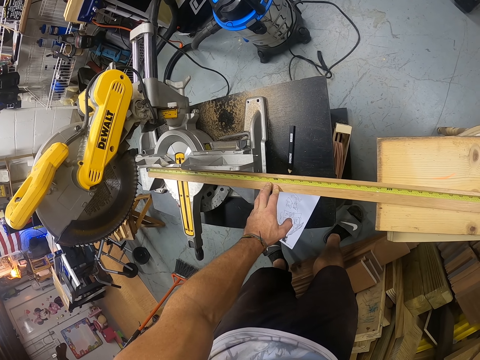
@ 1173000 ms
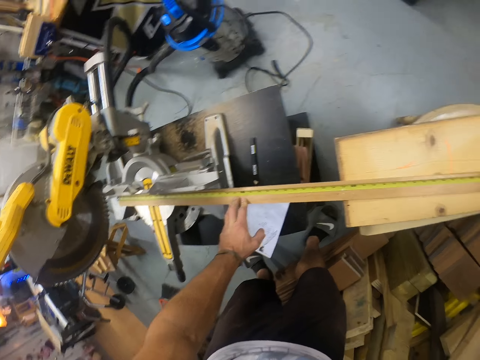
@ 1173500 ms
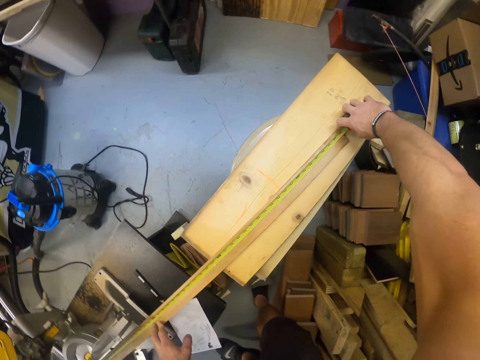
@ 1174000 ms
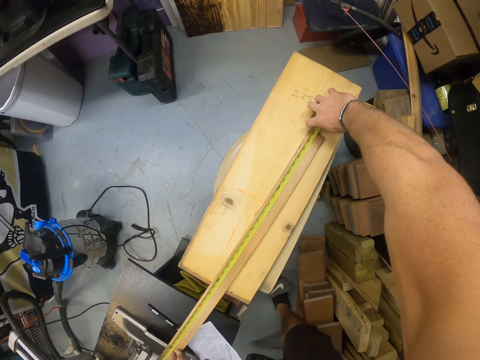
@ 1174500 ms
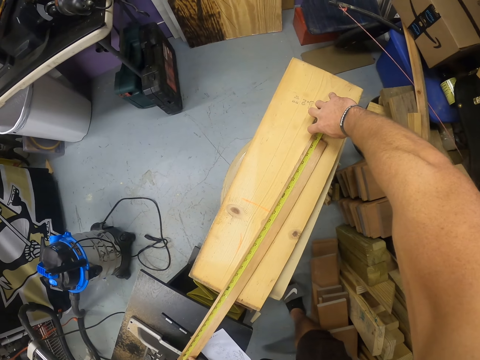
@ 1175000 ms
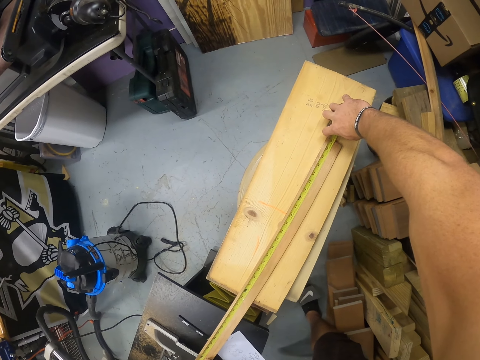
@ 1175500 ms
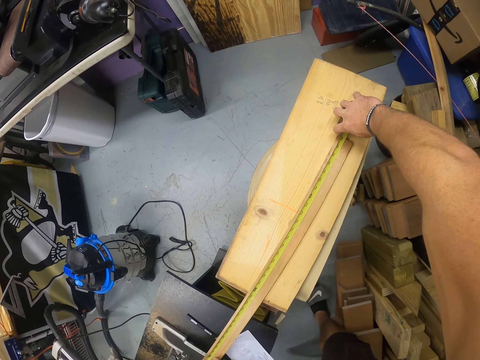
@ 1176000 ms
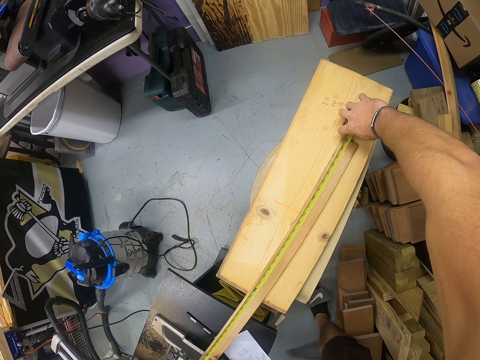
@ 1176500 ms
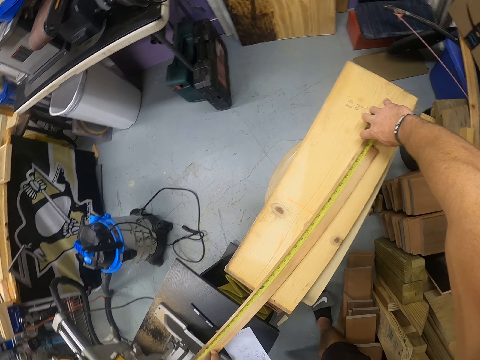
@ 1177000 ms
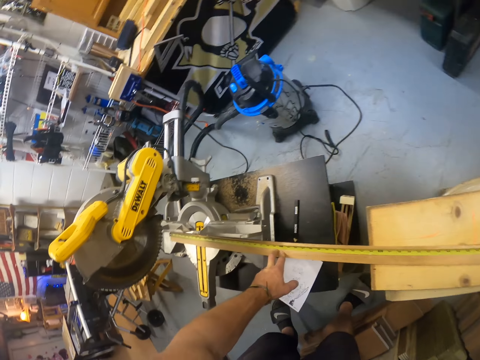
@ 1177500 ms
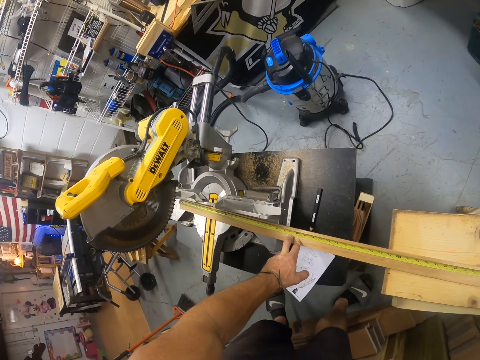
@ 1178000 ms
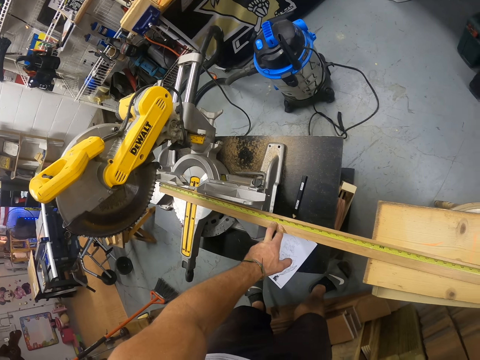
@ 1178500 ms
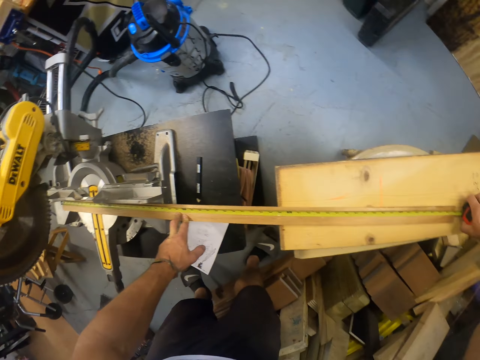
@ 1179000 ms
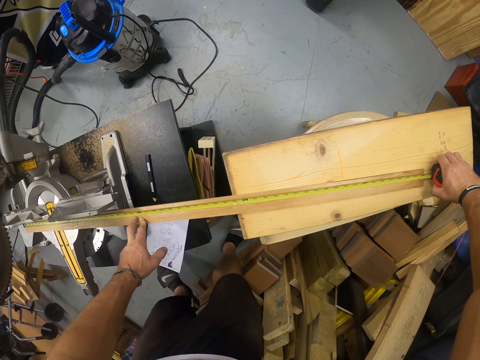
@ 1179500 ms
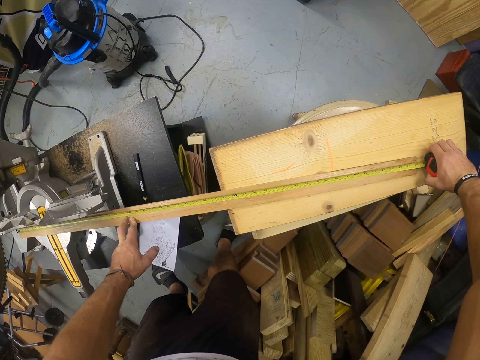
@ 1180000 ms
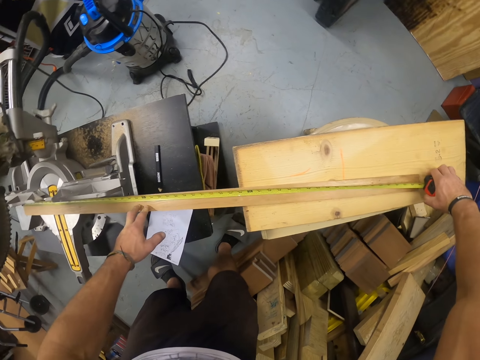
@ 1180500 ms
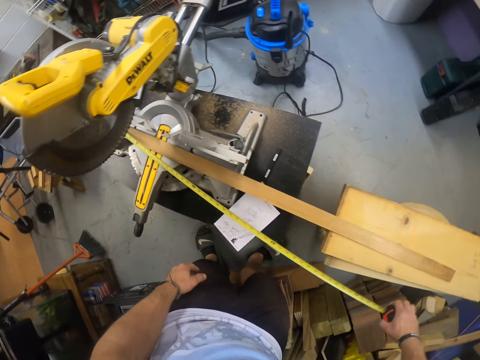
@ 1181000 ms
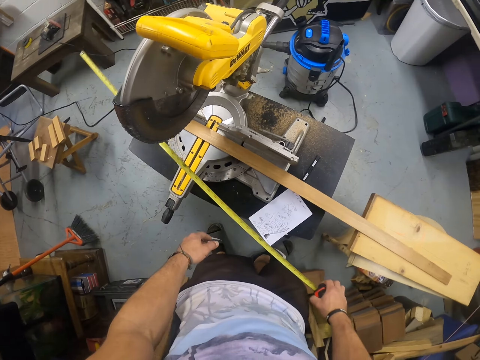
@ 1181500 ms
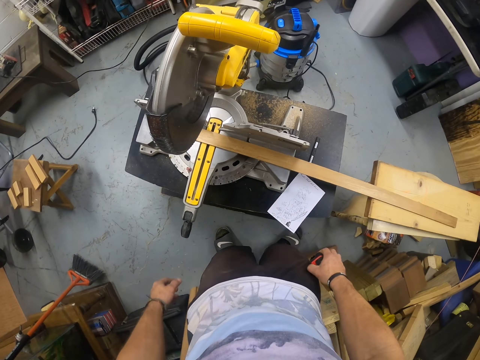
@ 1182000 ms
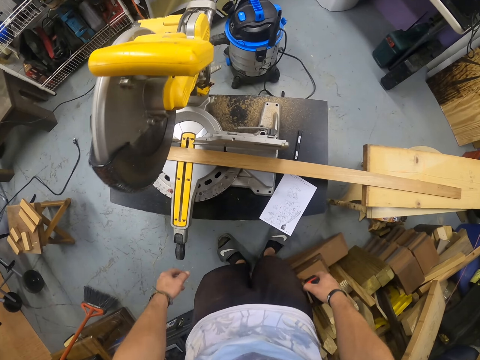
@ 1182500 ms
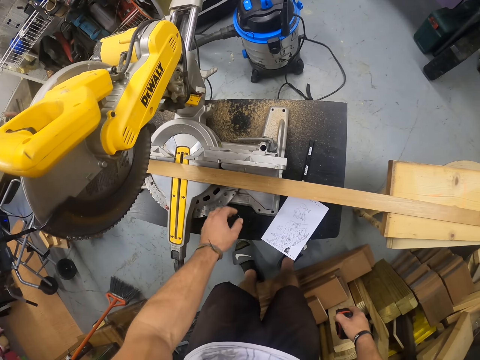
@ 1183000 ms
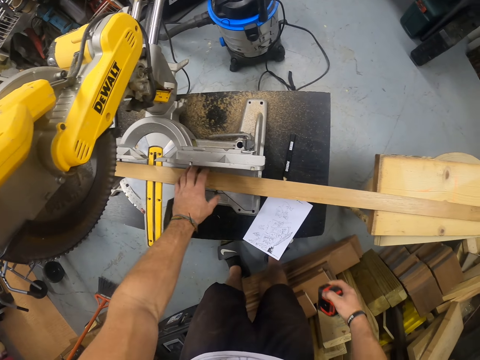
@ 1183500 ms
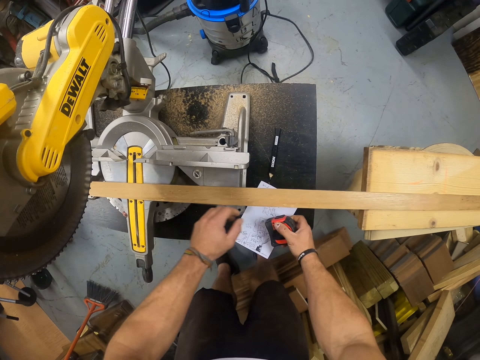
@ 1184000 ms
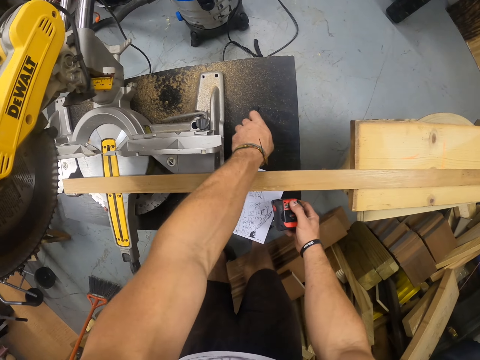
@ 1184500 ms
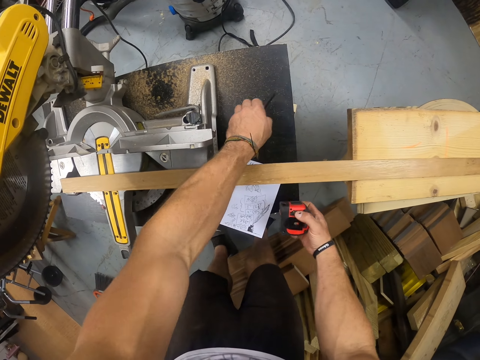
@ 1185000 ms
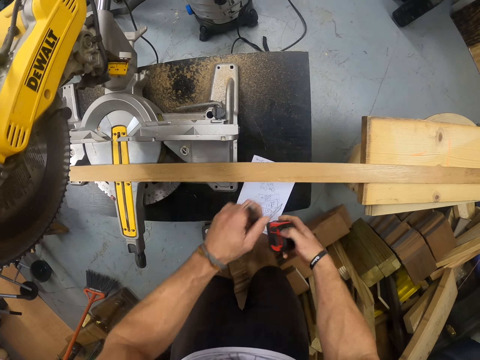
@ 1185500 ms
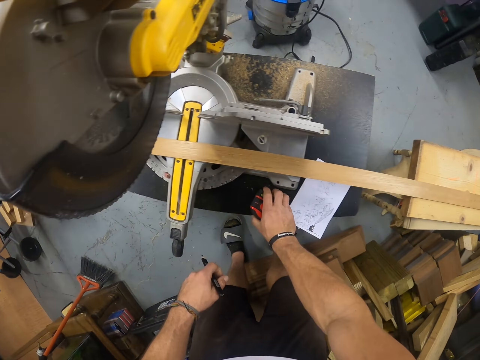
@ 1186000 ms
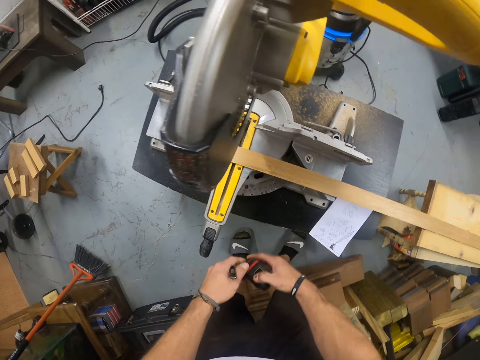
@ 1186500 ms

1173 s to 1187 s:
The camera wearer closes the measuring tape with his right hand. He moves the wood on the sawing machine with his left hand. He picks a pencil from the bench with his left hand. He extends the measuring tape with both hands.

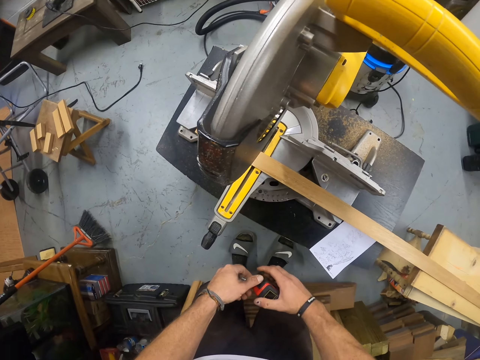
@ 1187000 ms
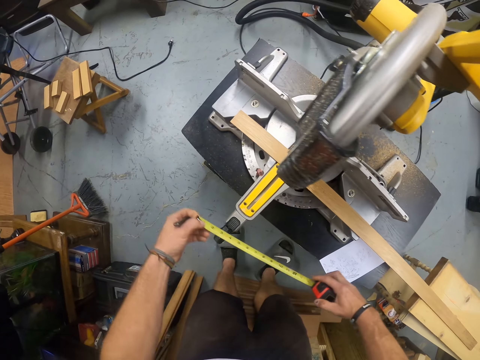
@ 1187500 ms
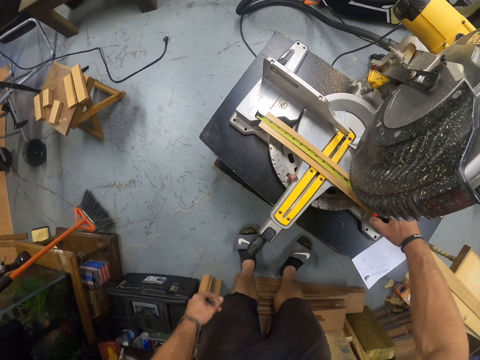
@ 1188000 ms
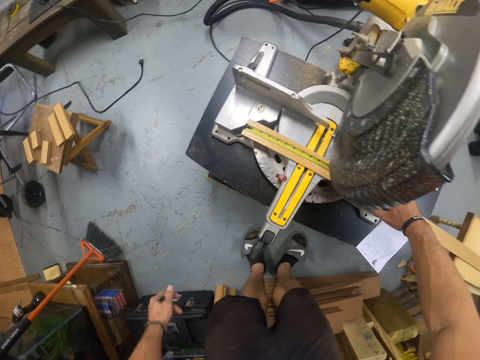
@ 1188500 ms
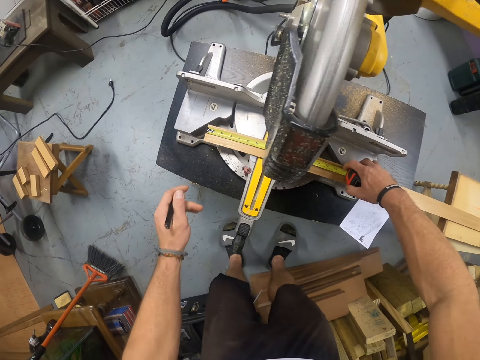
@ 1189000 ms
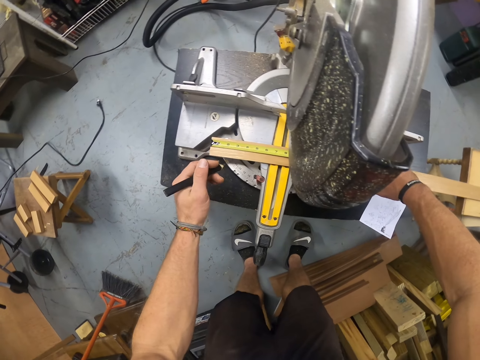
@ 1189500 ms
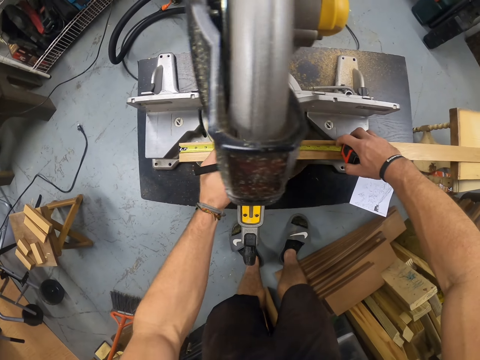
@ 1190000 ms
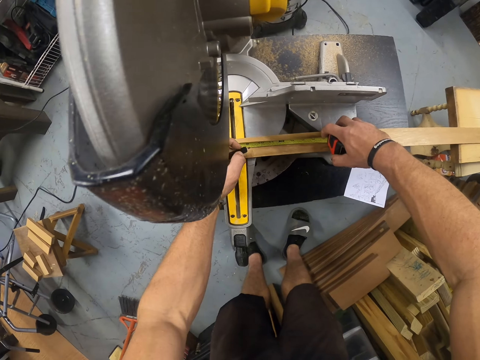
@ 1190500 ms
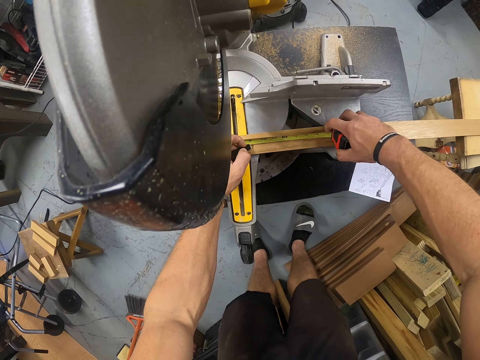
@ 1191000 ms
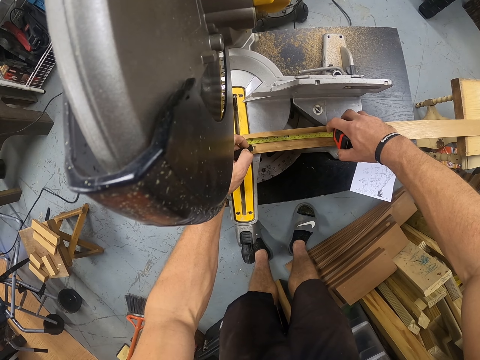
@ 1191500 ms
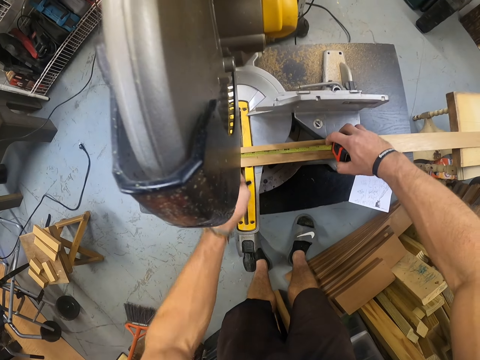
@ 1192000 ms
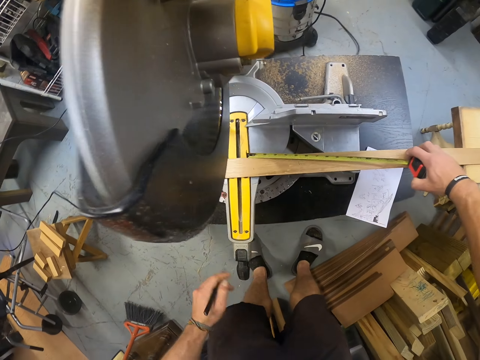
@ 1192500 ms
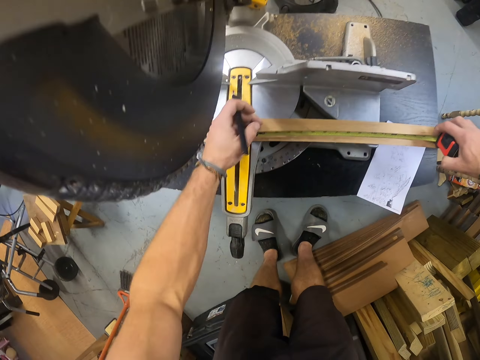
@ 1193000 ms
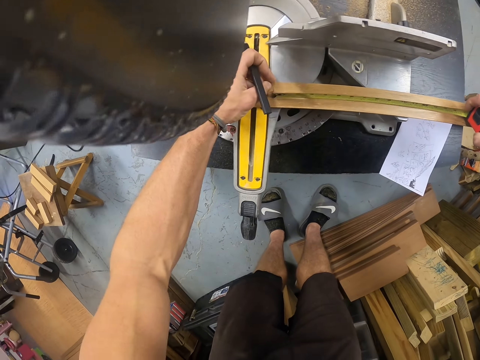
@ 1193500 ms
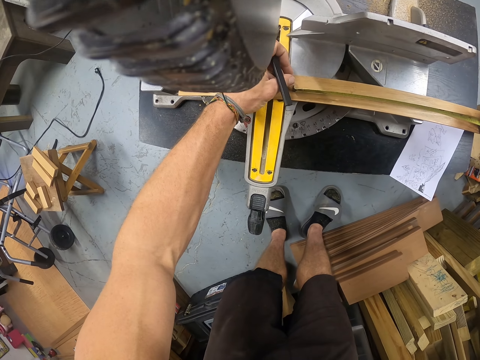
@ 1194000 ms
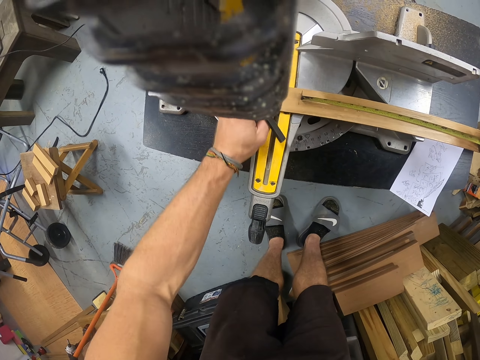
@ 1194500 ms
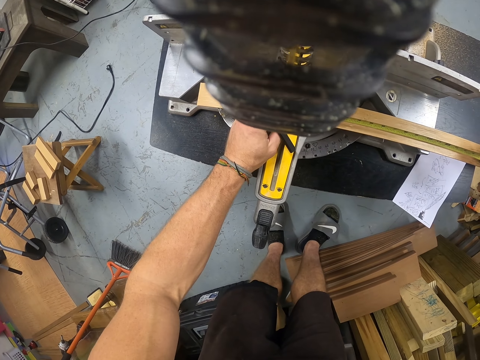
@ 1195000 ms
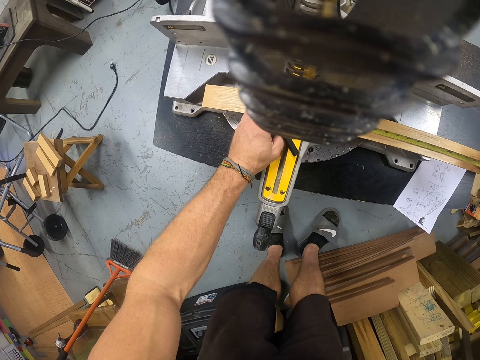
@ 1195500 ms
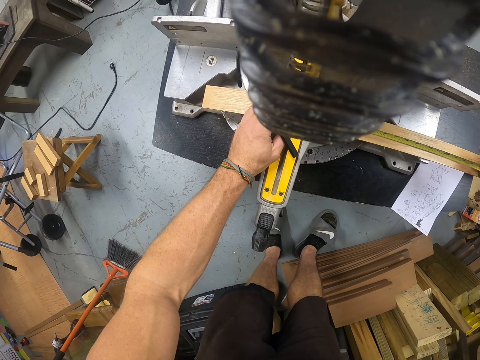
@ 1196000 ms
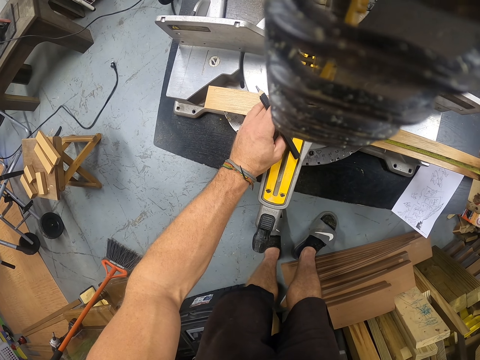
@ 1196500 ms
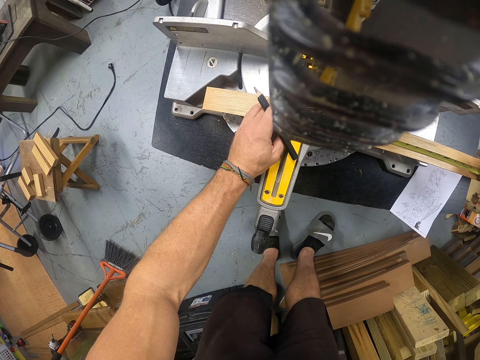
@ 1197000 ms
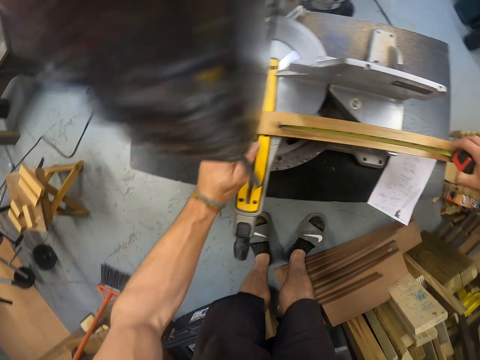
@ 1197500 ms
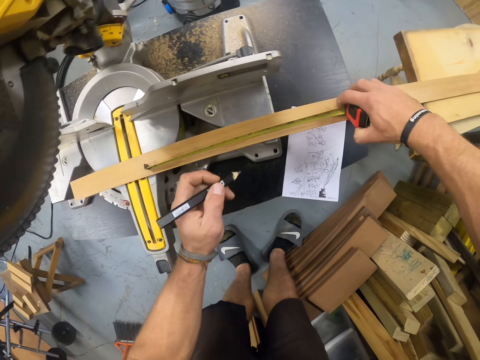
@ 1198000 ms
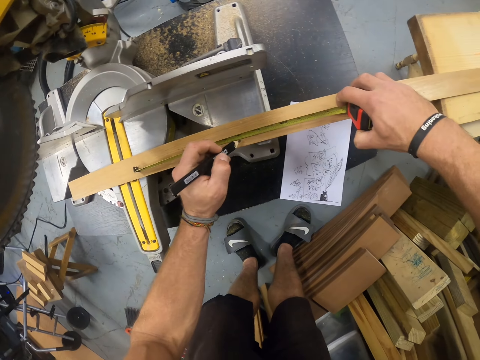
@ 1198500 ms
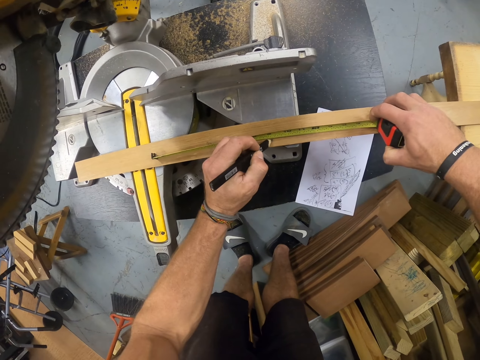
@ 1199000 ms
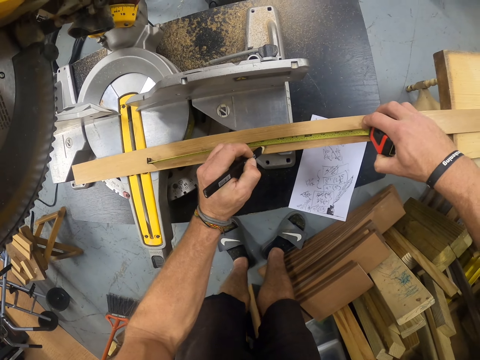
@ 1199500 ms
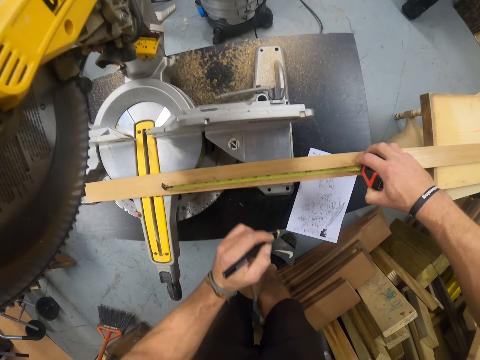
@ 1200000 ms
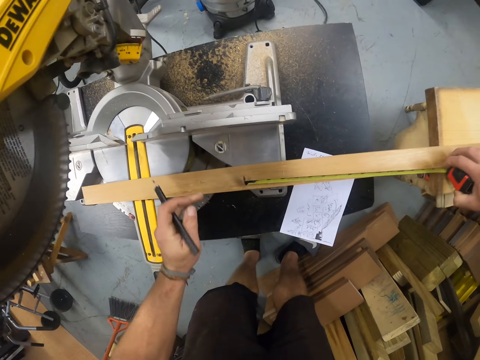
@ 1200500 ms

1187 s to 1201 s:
The camera wearer picks up the tape measure. He measures the wood on the sawing machine with the measuring tape in his right hand. He marks a point on the wood on the sawing machine with the pencil in his left hand. He measures the wood on the sawing machine with the measuring tape in his right hand. He adjusts the wood on the sawing machine with his left hand. He marks a point on the wood on the sawing machine with the pencil in his left hand.
